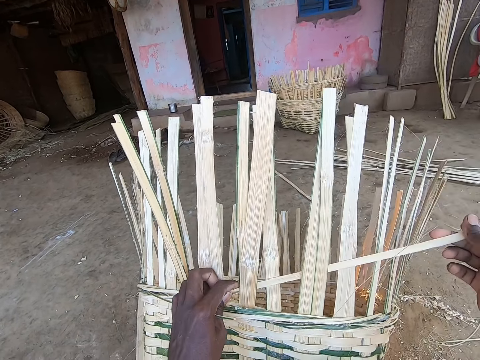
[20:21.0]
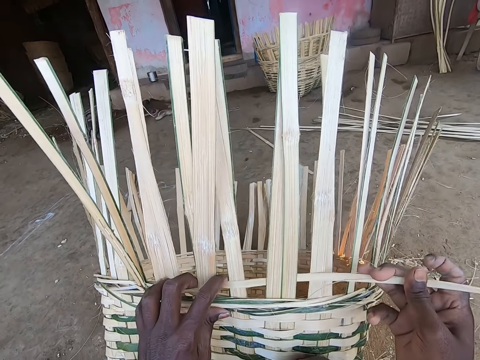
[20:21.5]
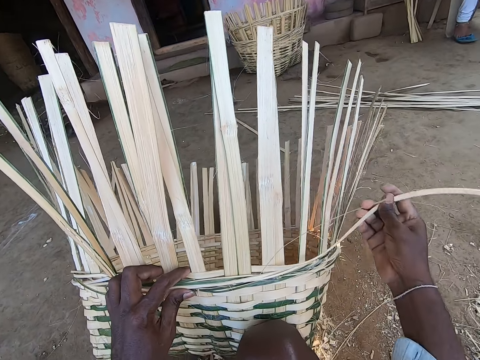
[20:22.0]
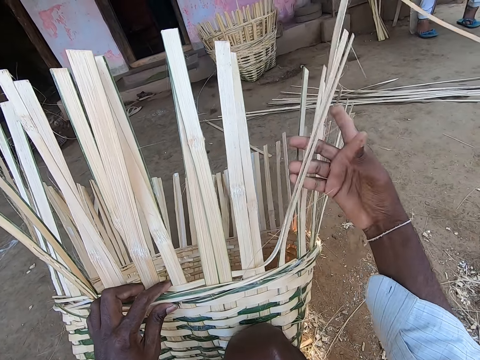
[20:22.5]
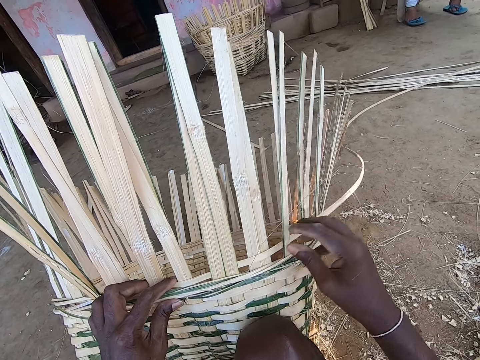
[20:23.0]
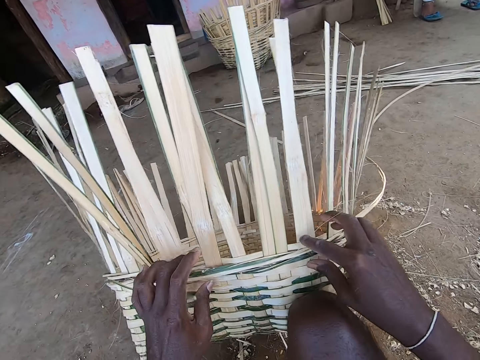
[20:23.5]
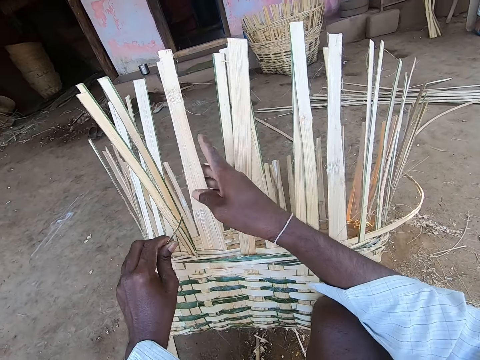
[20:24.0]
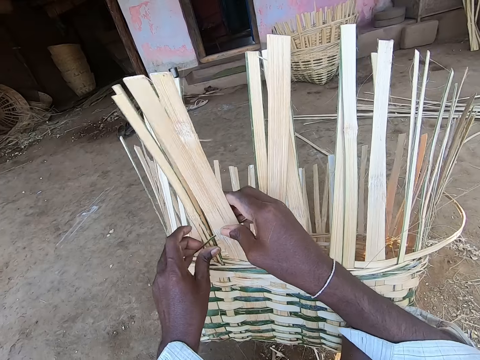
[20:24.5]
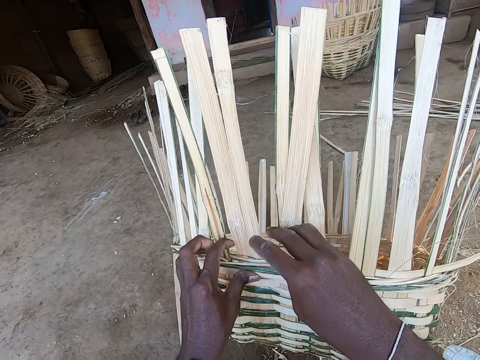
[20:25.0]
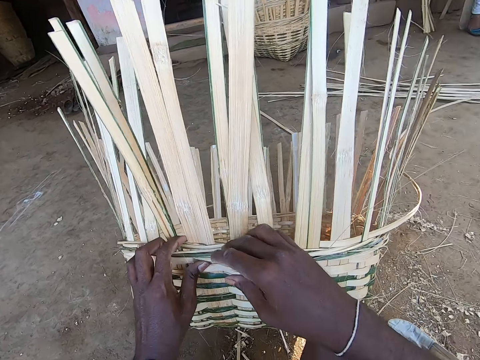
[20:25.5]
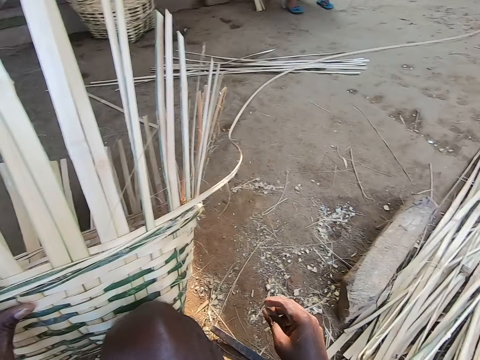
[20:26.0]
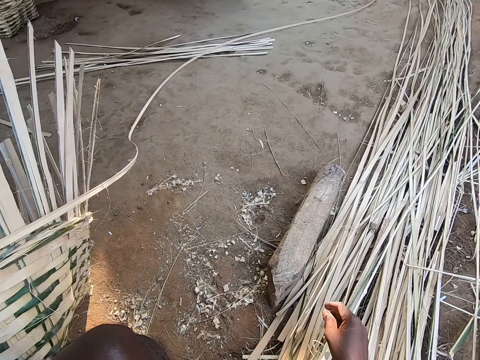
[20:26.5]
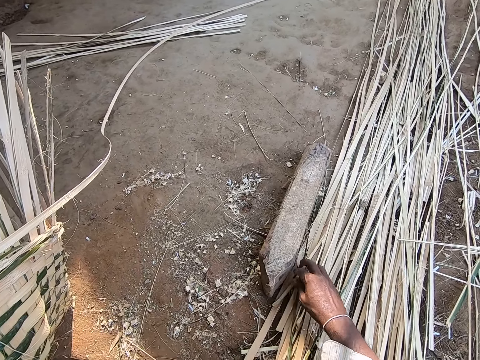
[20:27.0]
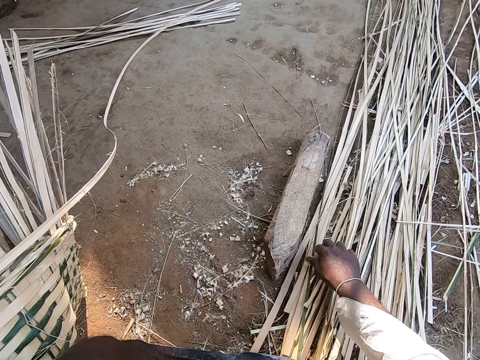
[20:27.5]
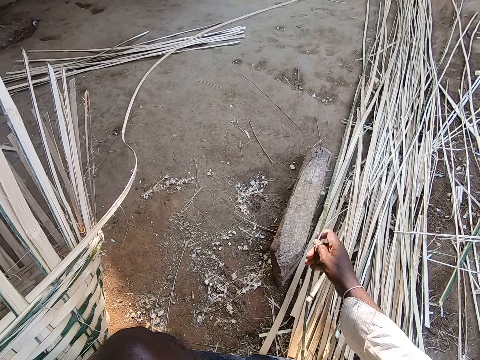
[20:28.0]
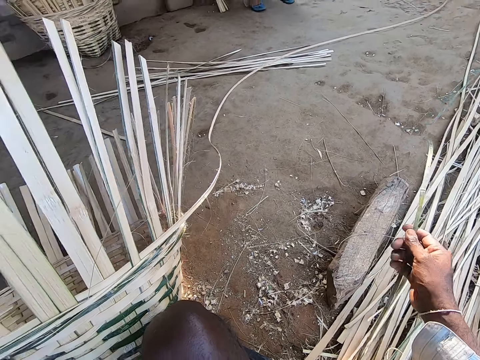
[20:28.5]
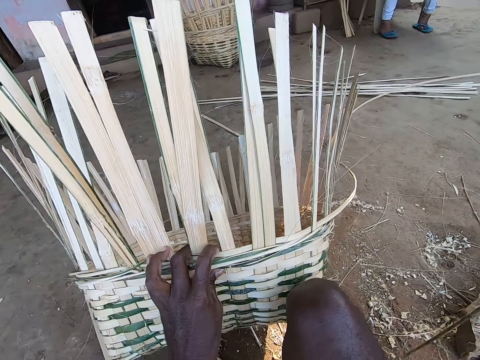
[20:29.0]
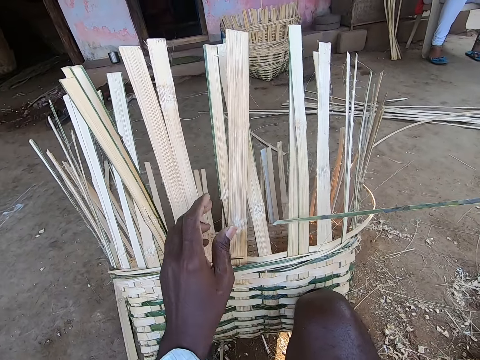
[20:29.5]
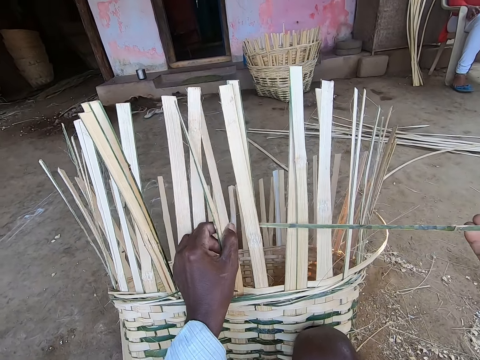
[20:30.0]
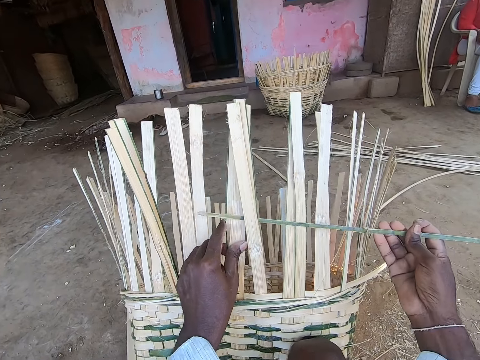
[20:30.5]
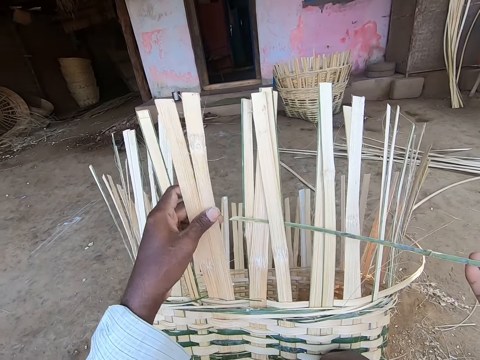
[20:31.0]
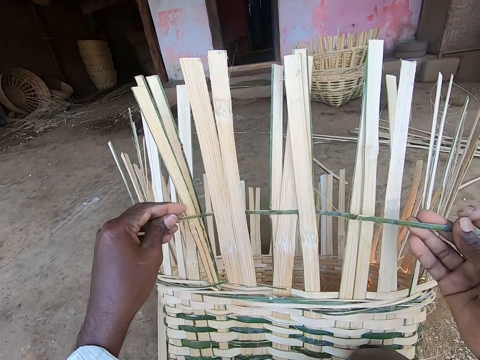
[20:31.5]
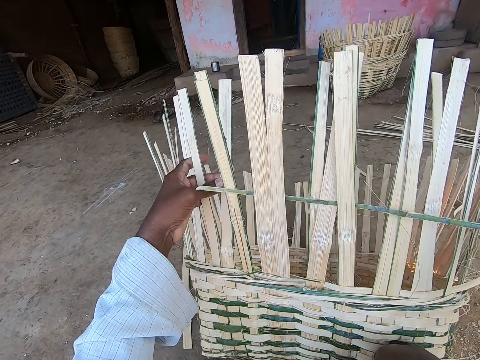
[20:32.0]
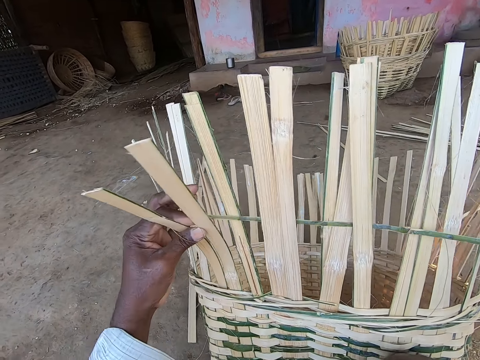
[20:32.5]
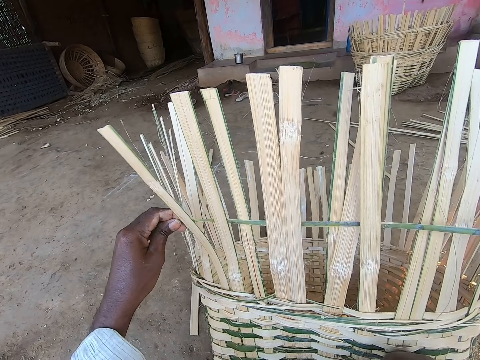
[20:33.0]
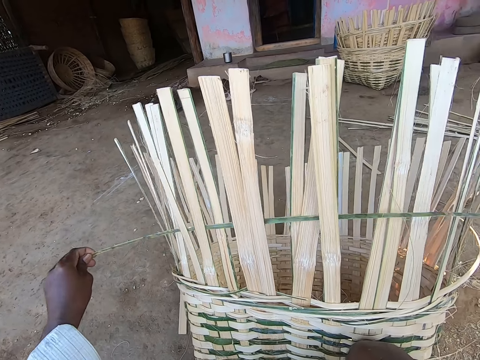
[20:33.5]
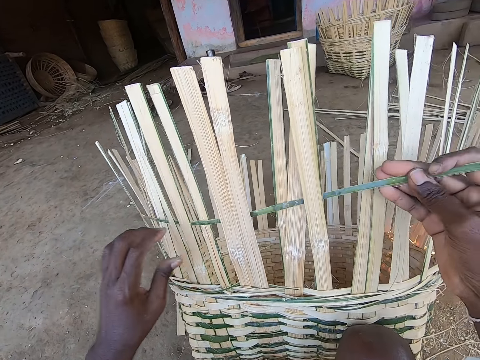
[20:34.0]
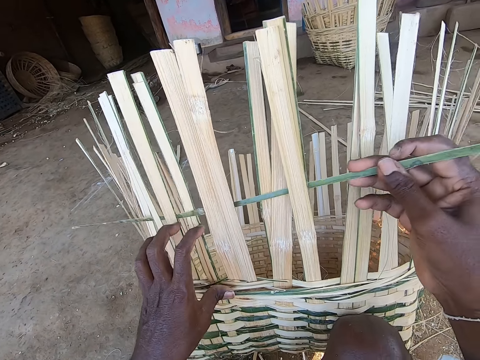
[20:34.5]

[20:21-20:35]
The camera wearer holds the bamboo strips of the basket with his left hand. He weaves the basket with both hands. He moves some bamboo strips on the ground with his right hand. He picks a bamboo strip from the ground with his right hand. He holds the bamboo strip of the basket with his left hand. He inserts the bamboo strip in the basket with his right hand. He inserts the bamboo strip in the basket with both hands. He weaves the bamboo strips to the basket with both hands.

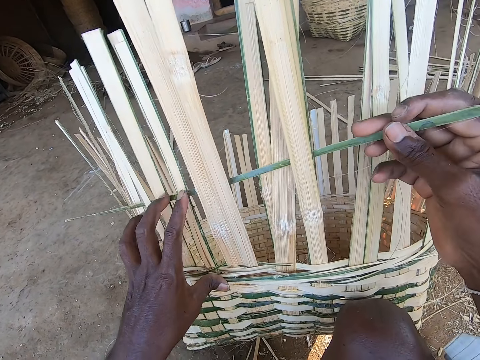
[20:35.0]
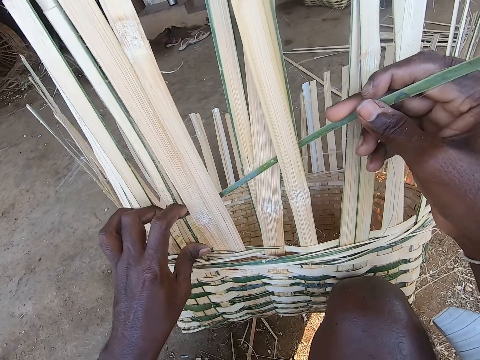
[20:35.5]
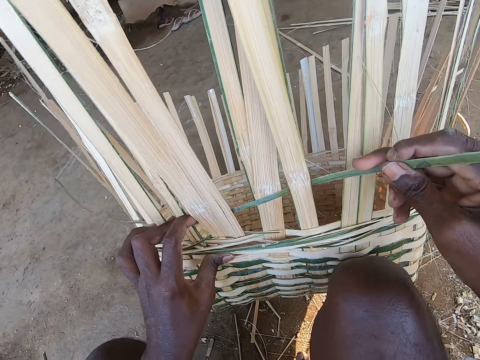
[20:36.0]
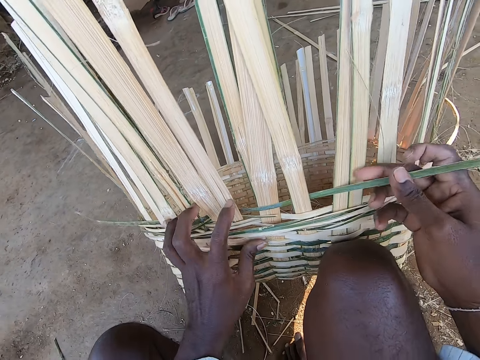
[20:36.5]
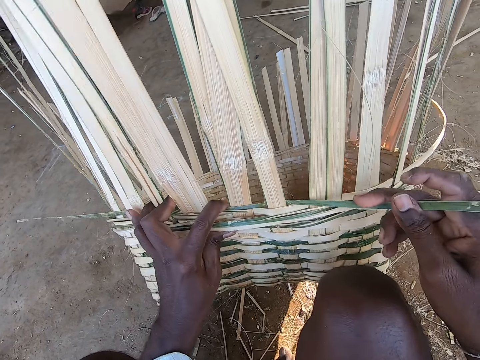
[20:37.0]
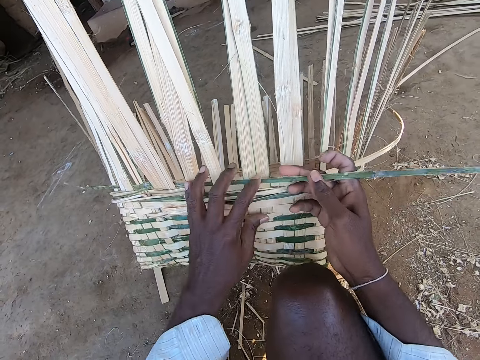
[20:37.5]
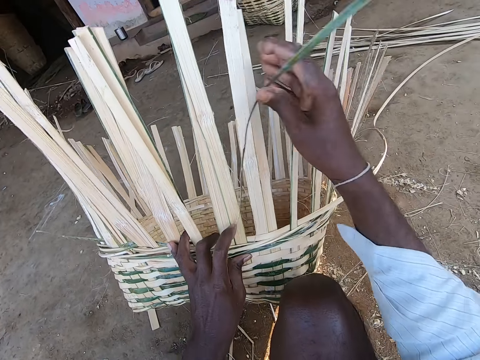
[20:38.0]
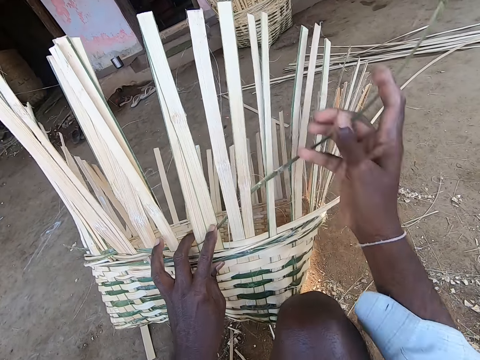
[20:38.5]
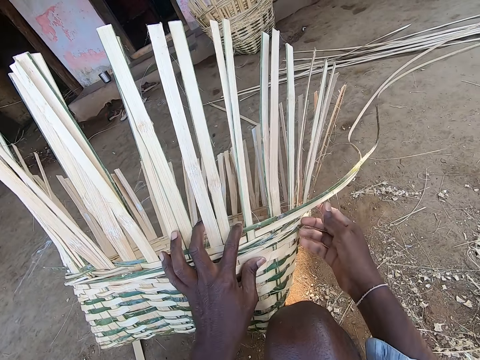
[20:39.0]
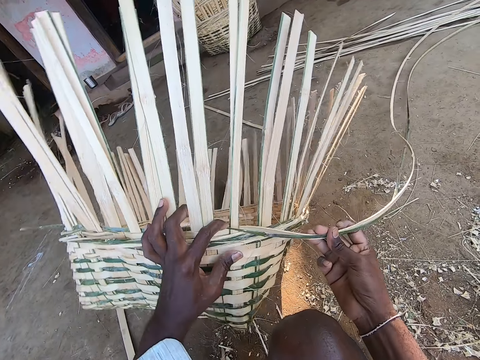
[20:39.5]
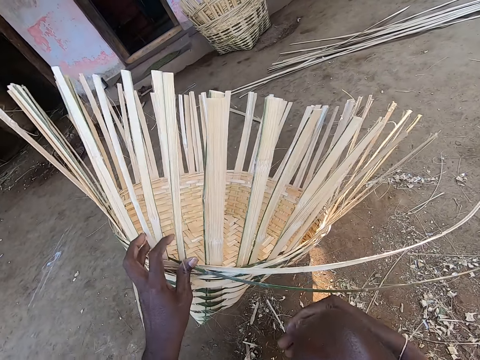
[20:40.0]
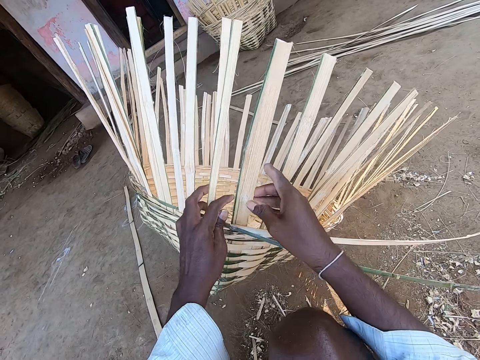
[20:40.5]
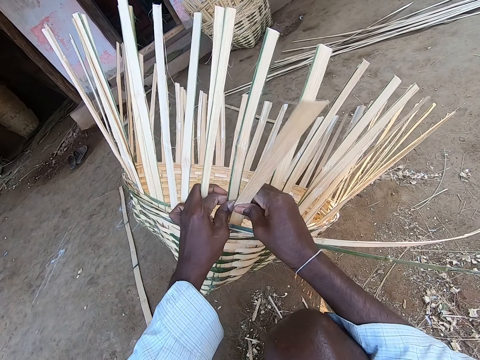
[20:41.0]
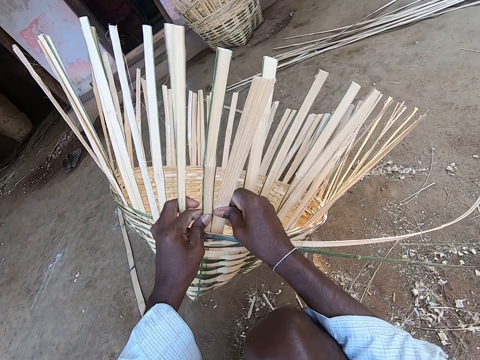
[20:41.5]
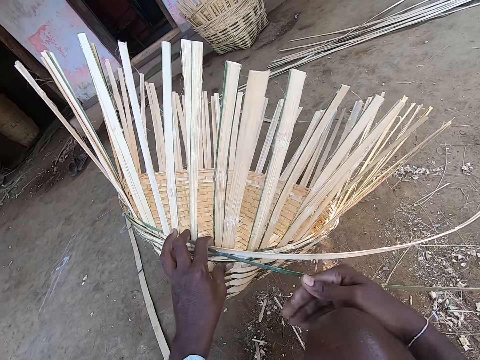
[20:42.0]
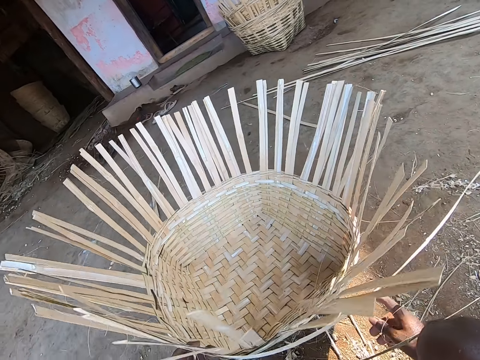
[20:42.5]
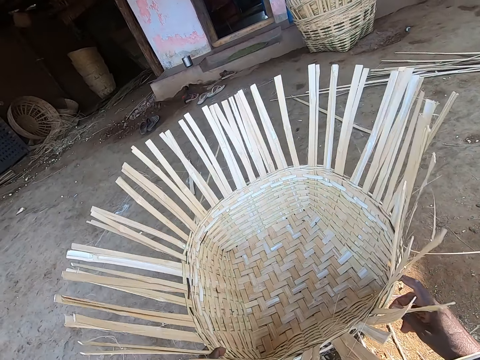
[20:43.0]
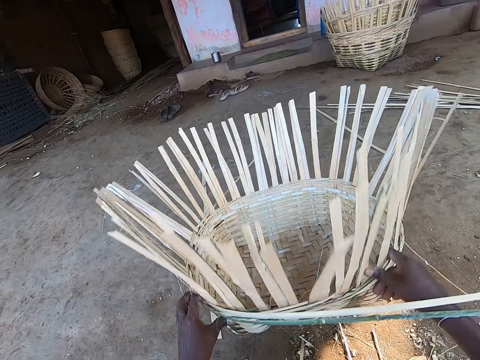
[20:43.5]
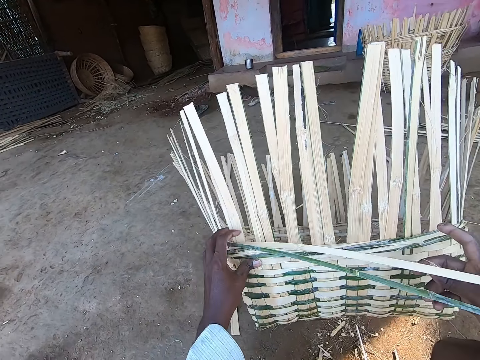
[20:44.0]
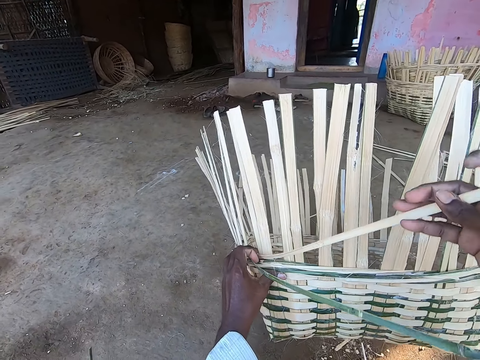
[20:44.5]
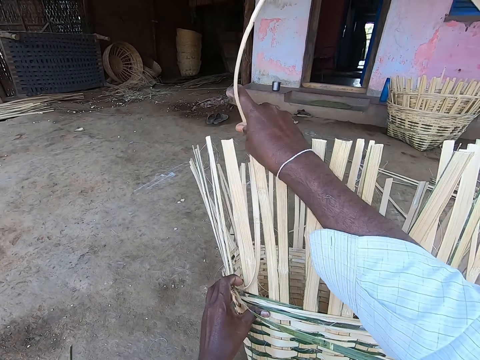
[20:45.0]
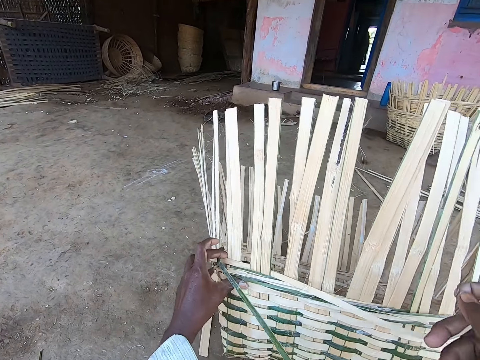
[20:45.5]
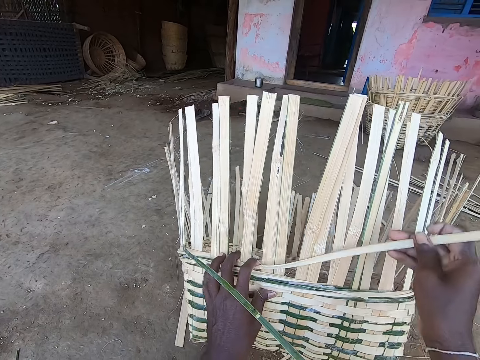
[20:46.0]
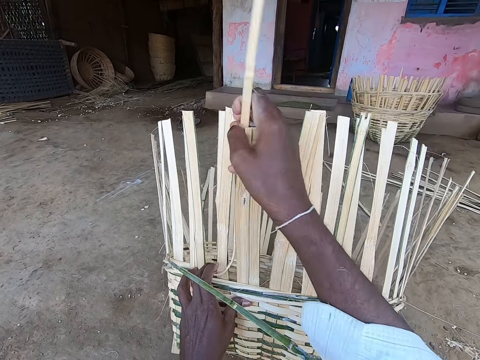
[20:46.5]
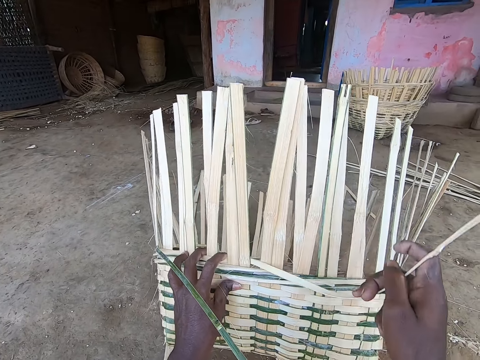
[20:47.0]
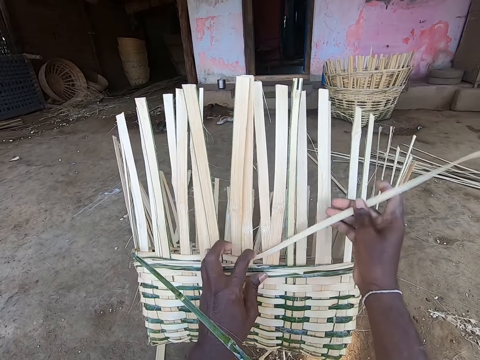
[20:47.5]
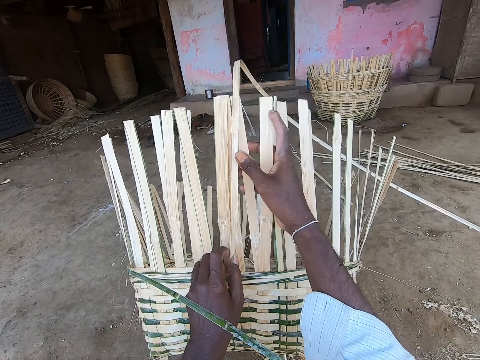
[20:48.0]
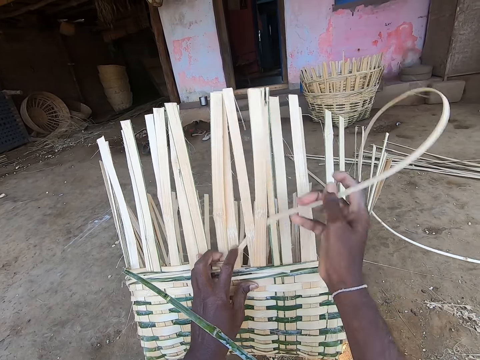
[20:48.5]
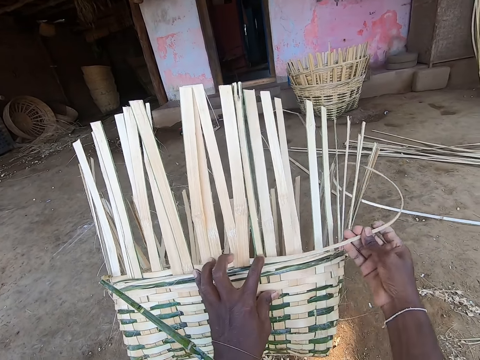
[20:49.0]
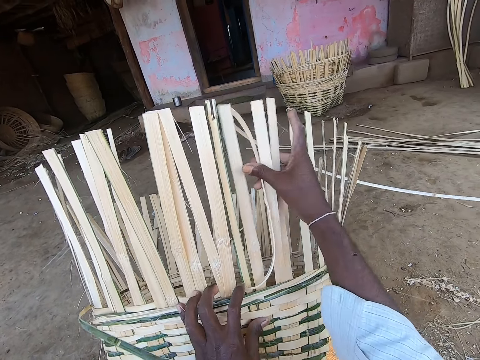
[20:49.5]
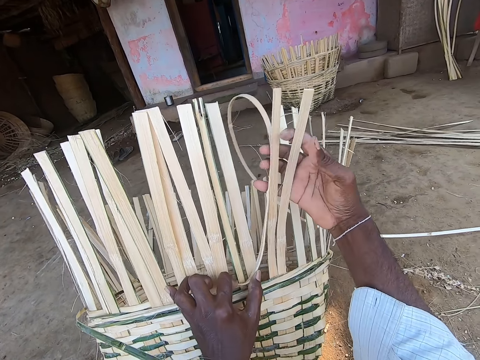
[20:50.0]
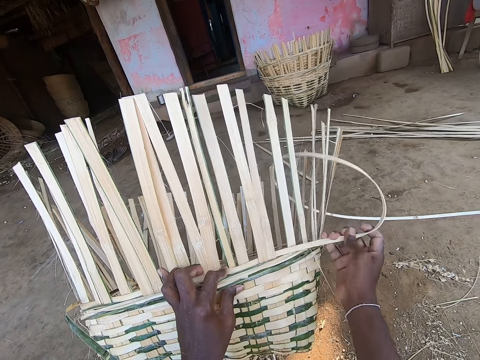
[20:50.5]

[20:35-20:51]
The camera wearer moves the basket on the ground with both hands. He weaves the bamboo strips to the basket with both hands. He drops the basket on the ground with his left hand. He picks the basket from the ground with both hands. He weaves the bamboo strips to the basket with both hands.
